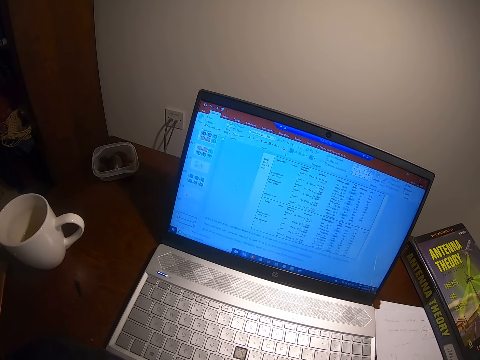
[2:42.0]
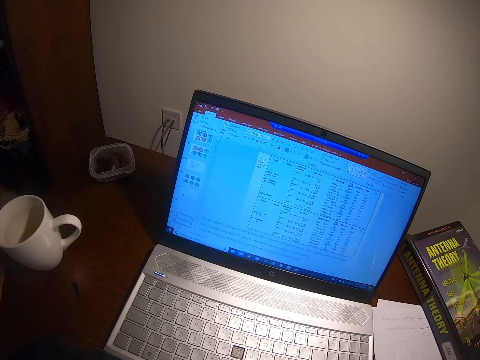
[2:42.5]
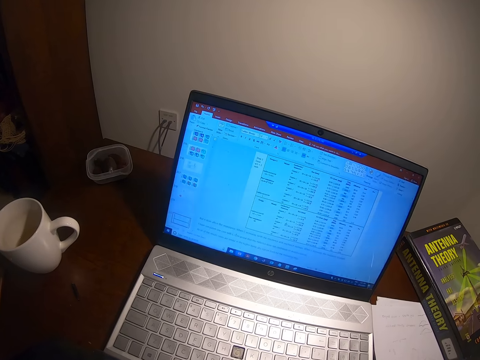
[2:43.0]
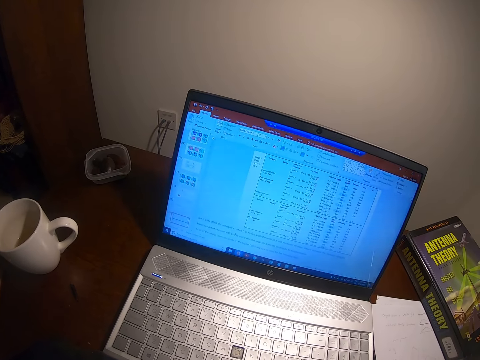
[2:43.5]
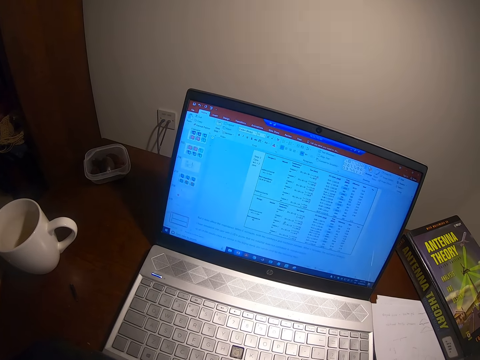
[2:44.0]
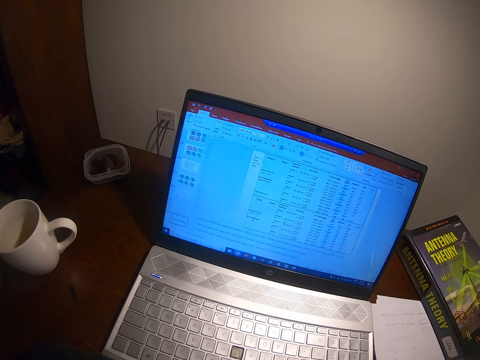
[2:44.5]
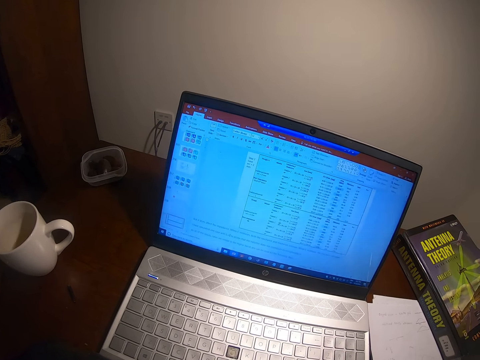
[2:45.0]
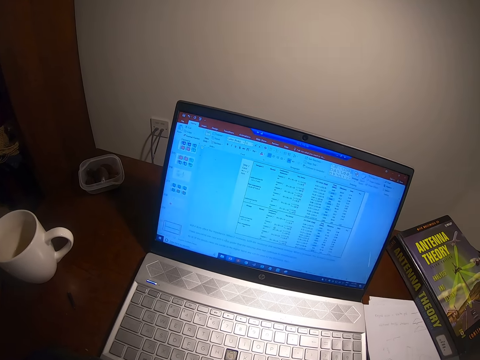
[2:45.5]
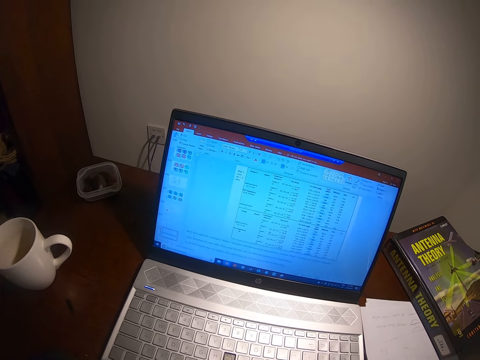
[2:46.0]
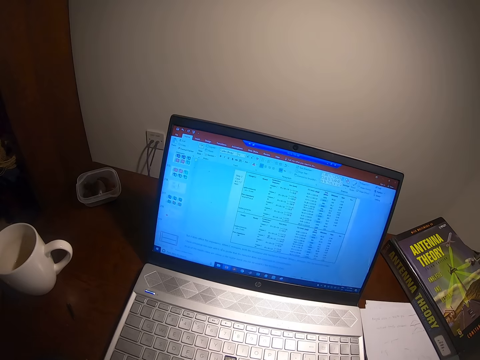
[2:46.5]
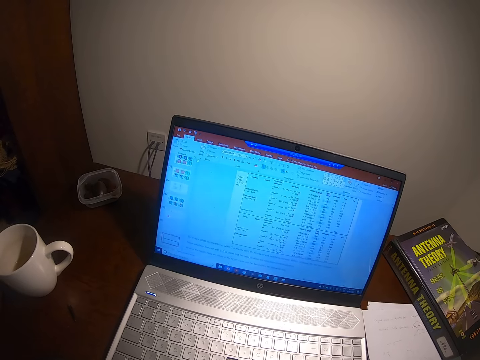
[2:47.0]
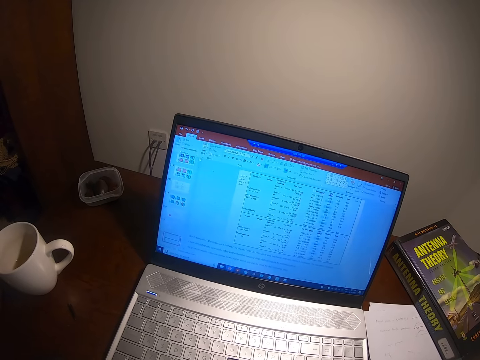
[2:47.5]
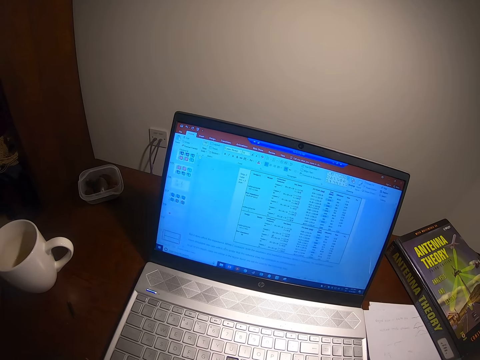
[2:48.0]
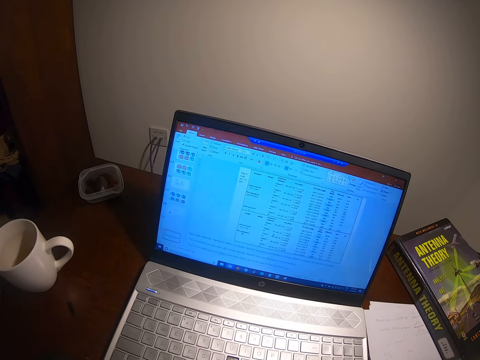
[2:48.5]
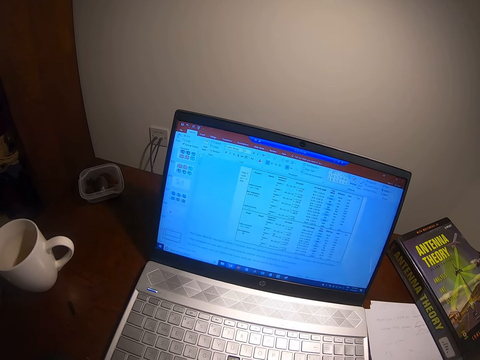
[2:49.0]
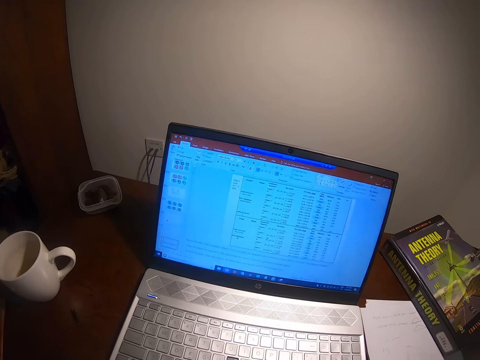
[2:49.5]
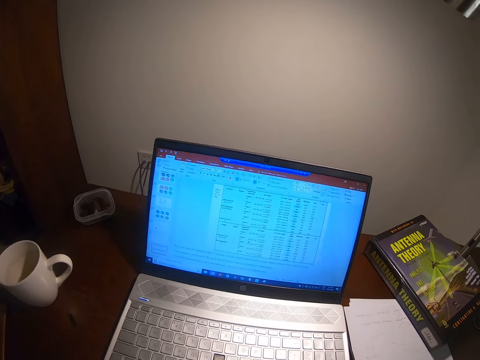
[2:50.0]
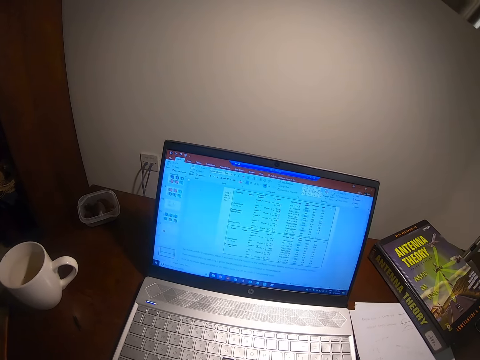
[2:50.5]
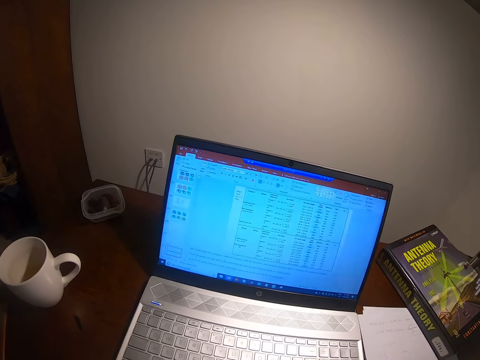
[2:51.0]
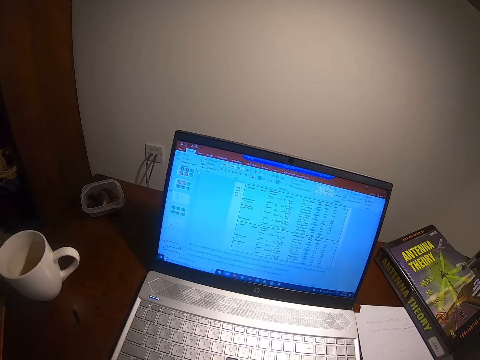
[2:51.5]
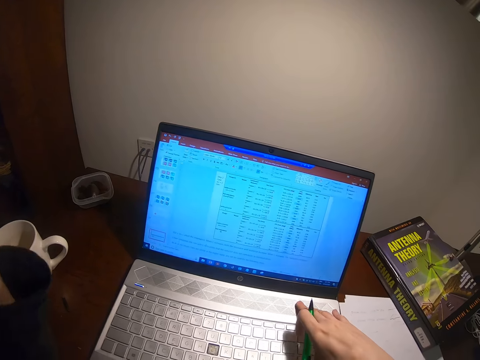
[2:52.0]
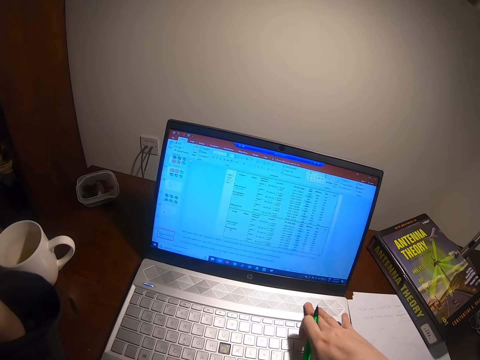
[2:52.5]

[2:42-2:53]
The camera wearer uses the laptop.

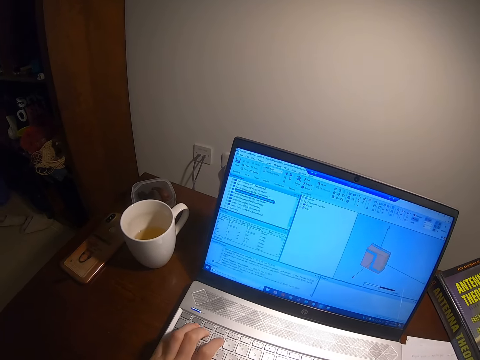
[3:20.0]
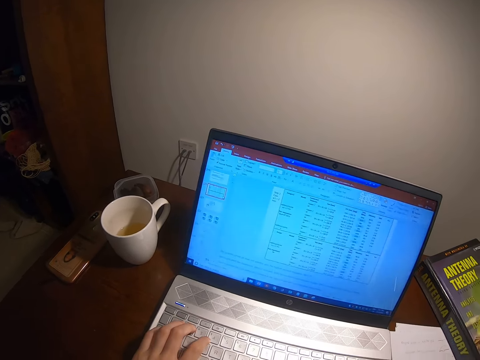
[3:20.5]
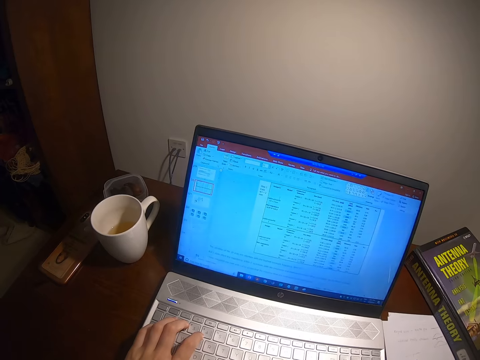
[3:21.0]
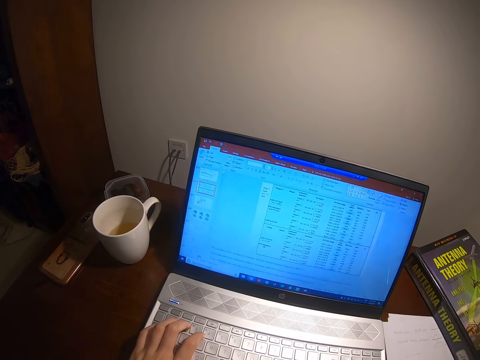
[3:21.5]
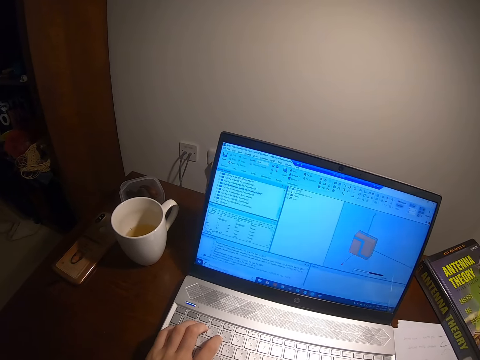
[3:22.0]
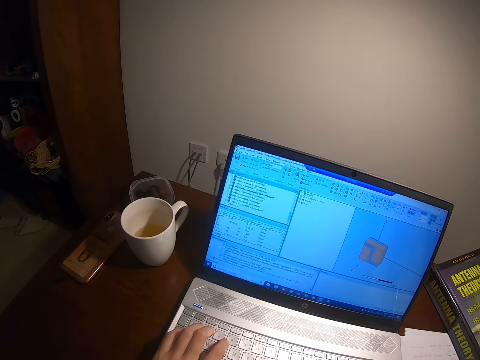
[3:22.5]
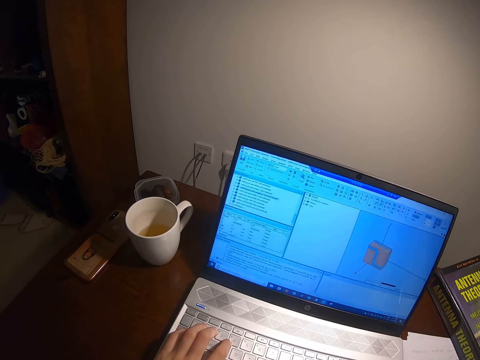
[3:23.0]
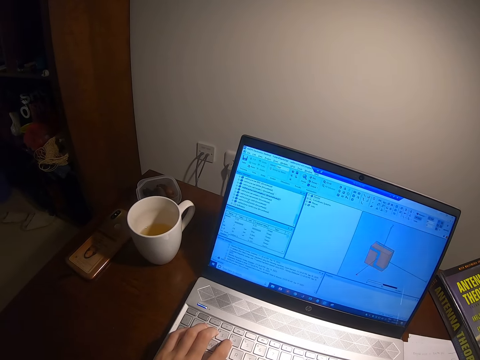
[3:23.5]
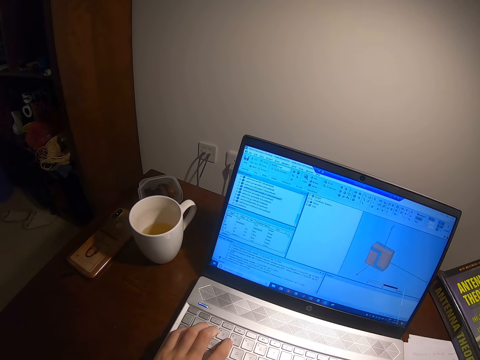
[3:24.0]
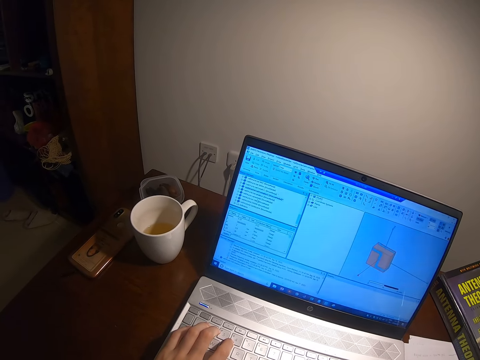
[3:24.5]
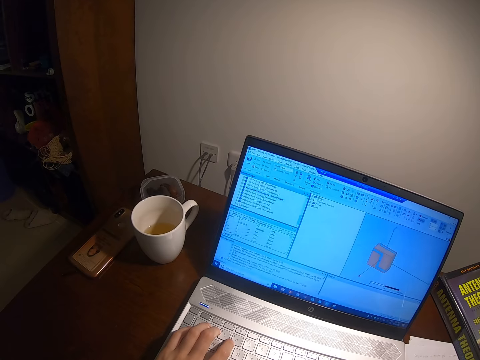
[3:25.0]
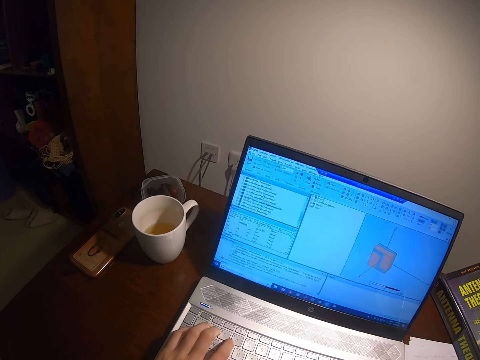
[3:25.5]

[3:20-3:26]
The camera wearer uses the laptop.

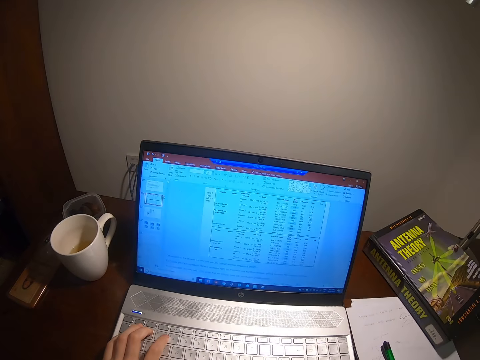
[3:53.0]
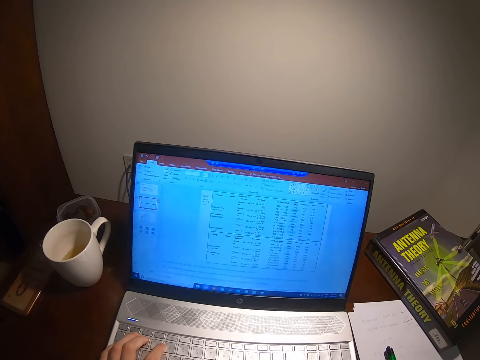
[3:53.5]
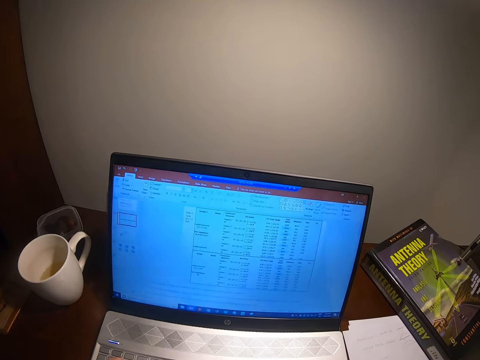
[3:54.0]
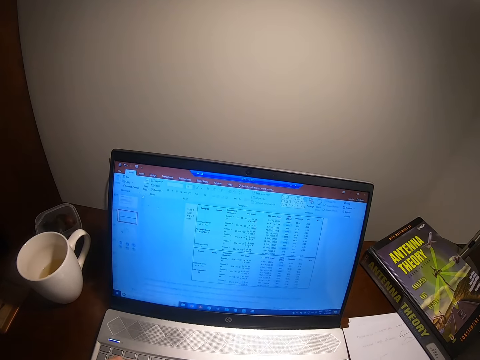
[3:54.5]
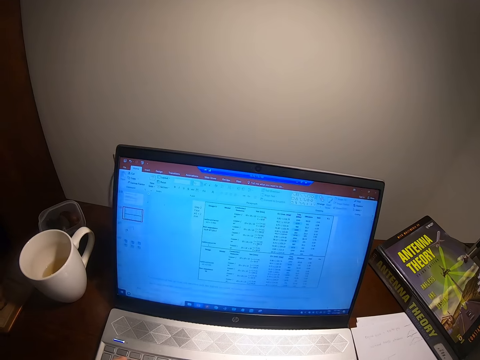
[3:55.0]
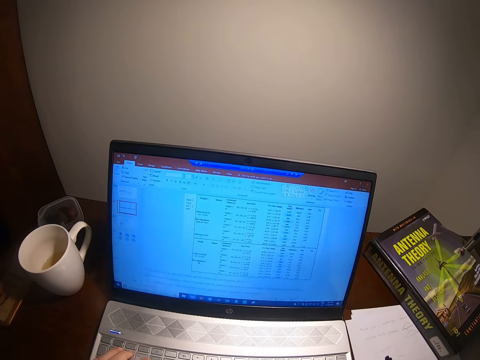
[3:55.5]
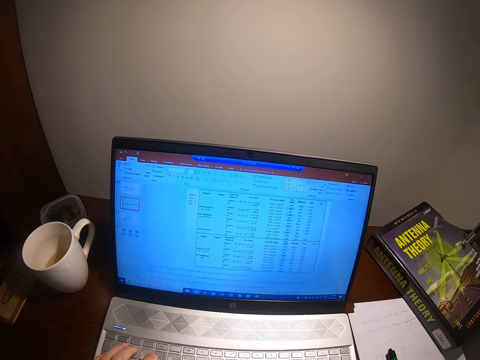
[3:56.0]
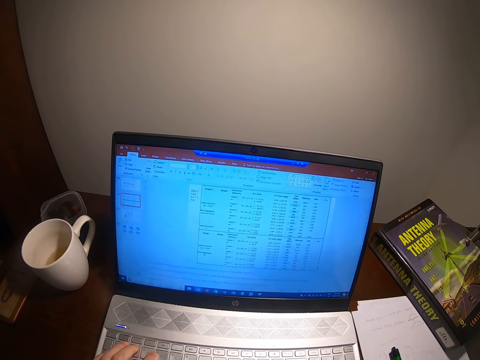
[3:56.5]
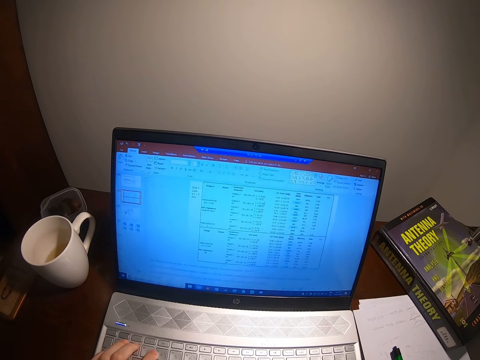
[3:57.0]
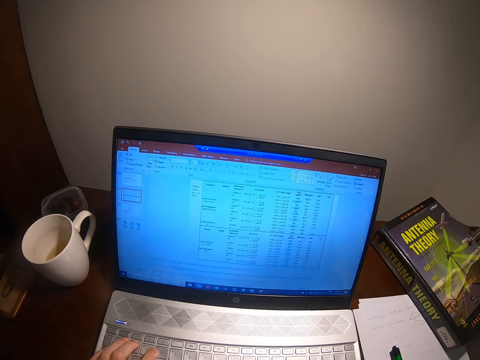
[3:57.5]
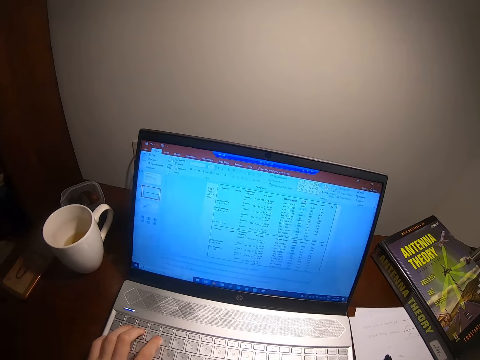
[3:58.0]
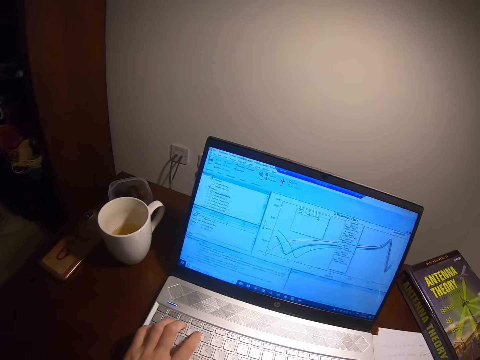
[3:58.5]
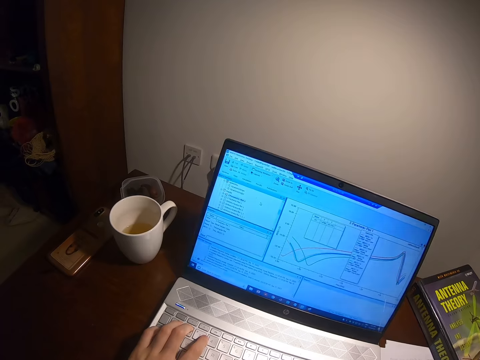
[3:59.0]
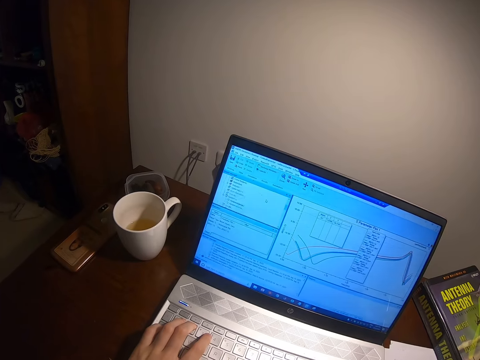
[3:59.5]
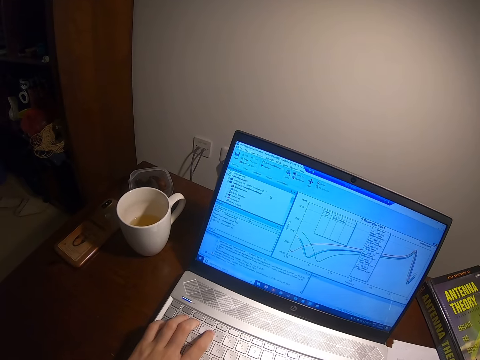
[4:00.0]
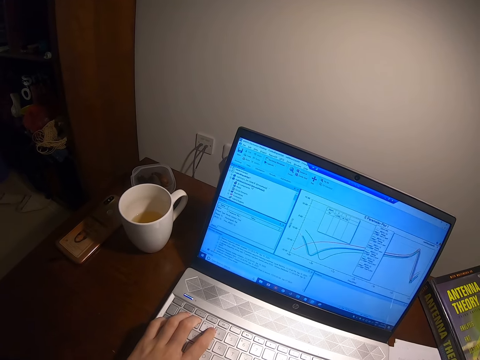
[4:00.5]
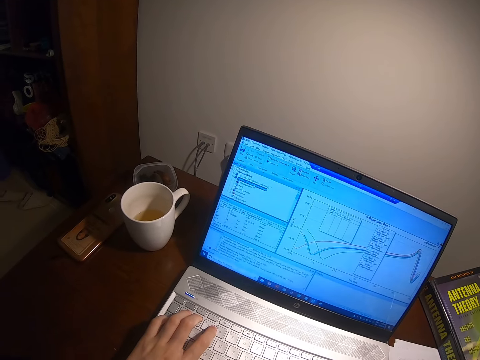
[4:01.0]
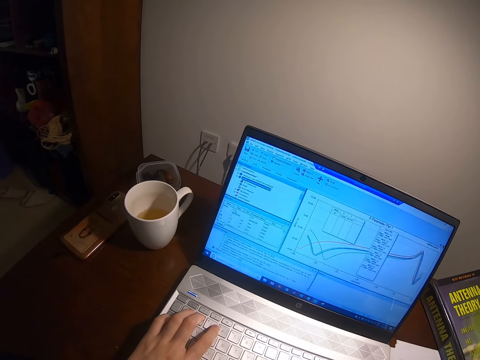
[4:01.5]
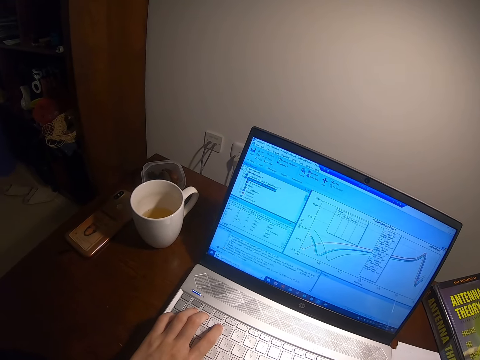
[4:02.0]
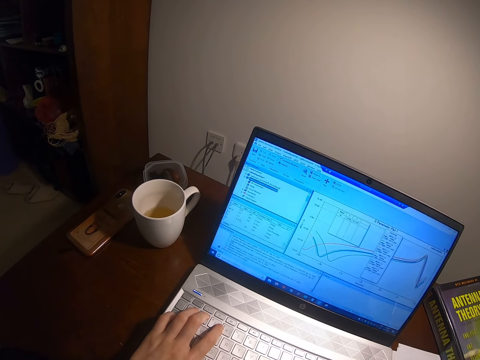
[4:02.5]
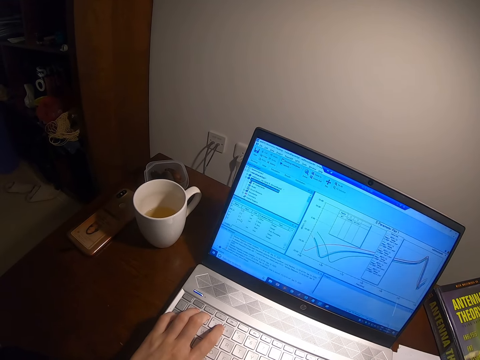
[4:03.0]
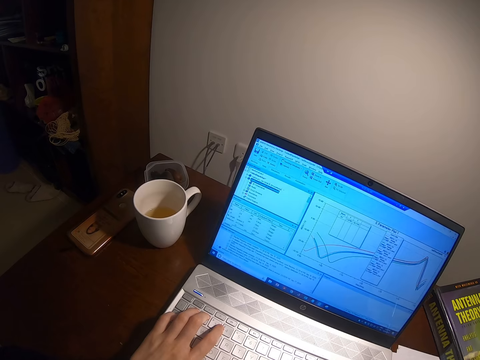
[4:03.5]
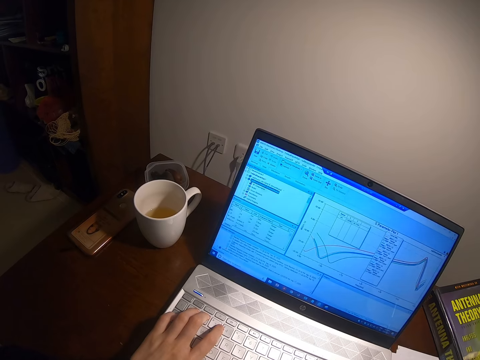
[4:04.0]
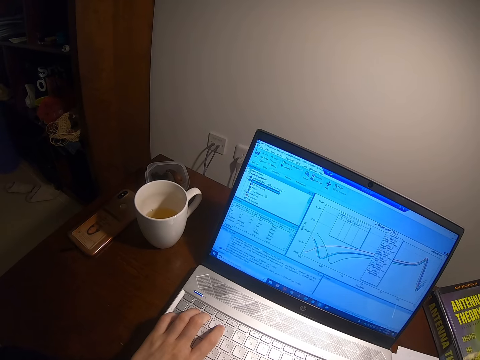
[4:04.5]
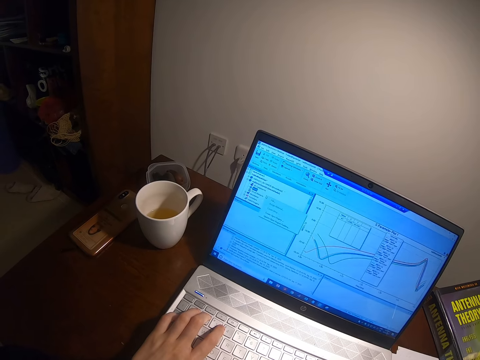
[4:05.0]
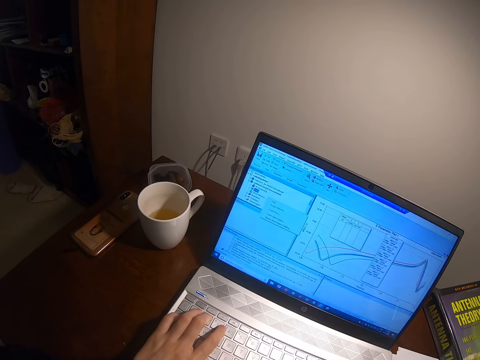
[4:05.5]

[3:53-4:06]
The camera wearer looks at the laptop. They type on the laptop.
